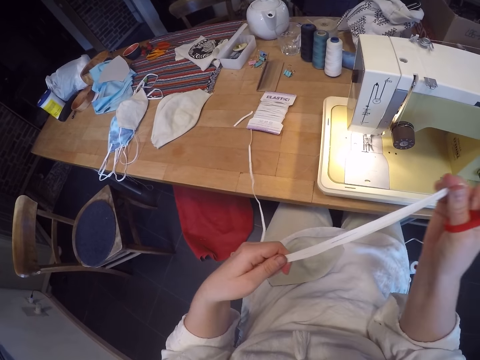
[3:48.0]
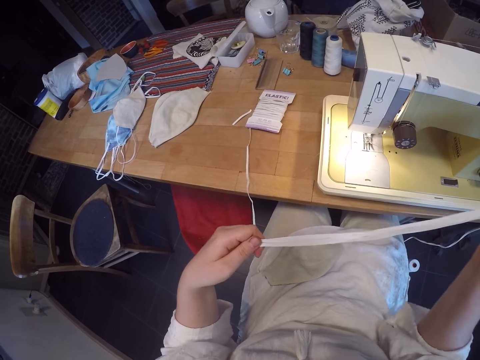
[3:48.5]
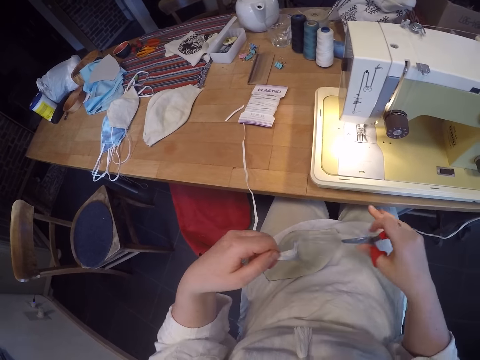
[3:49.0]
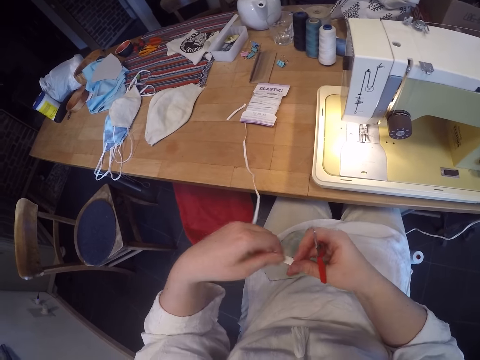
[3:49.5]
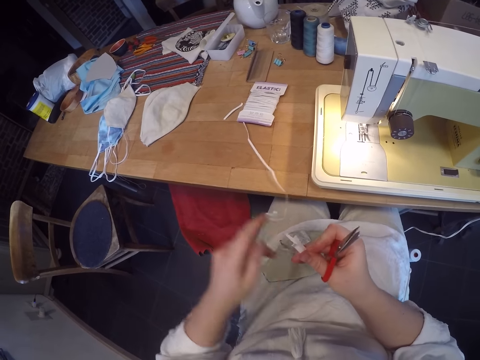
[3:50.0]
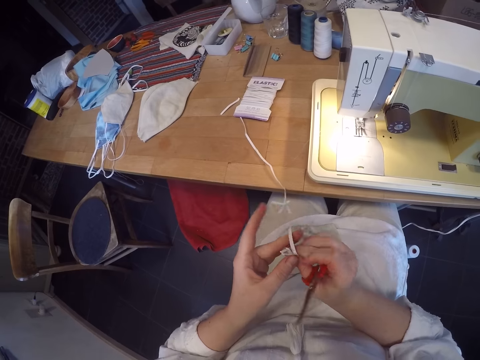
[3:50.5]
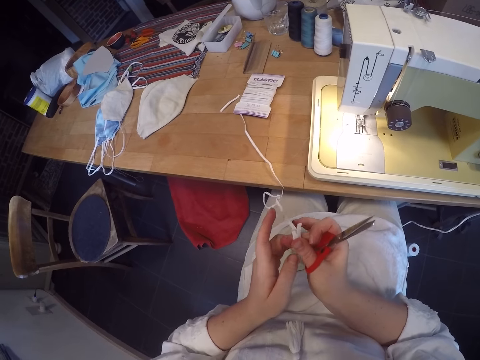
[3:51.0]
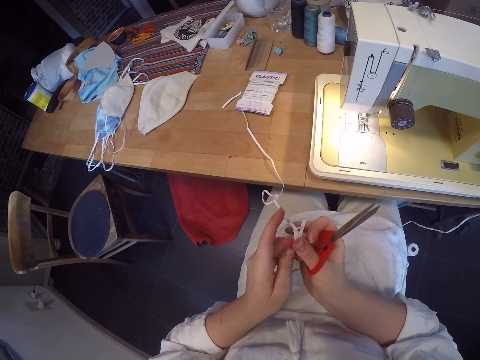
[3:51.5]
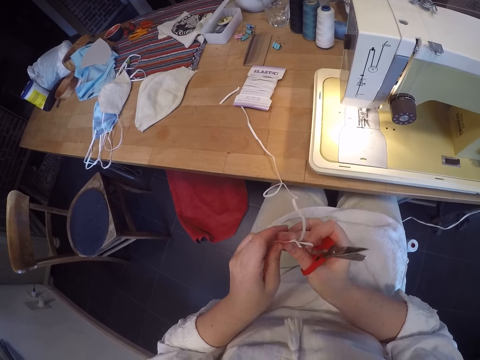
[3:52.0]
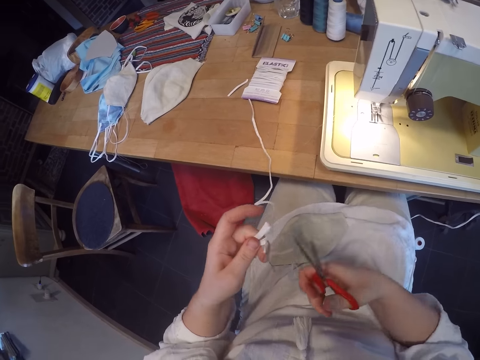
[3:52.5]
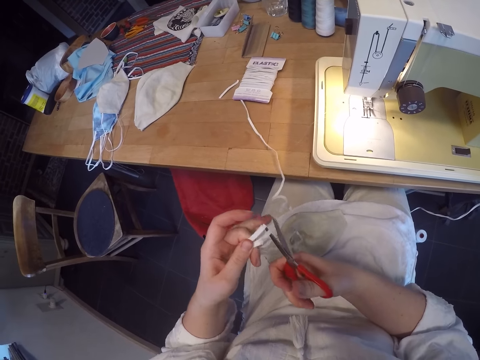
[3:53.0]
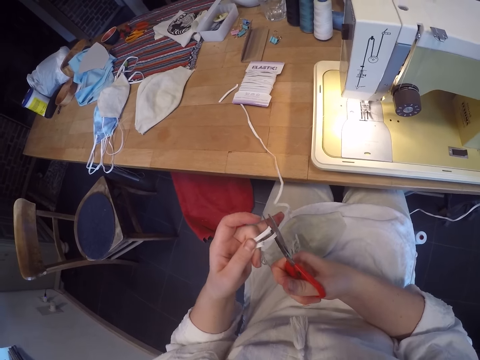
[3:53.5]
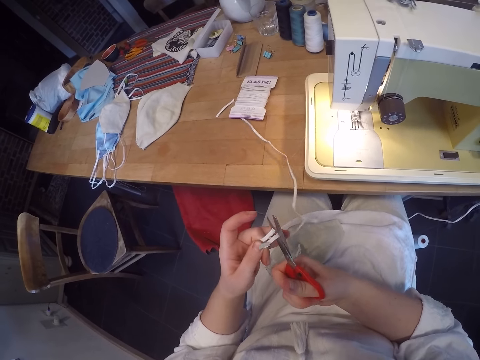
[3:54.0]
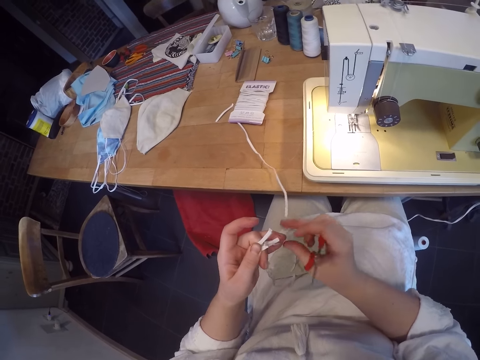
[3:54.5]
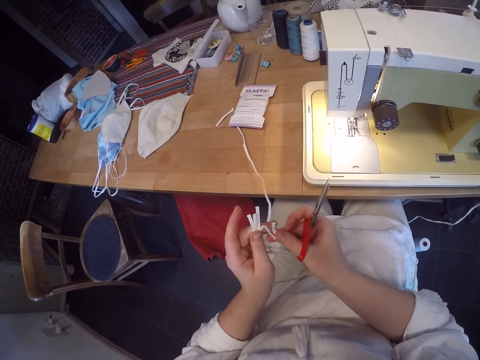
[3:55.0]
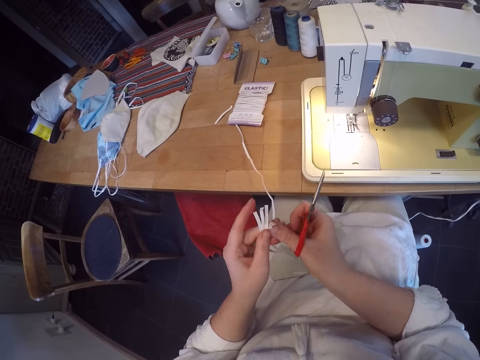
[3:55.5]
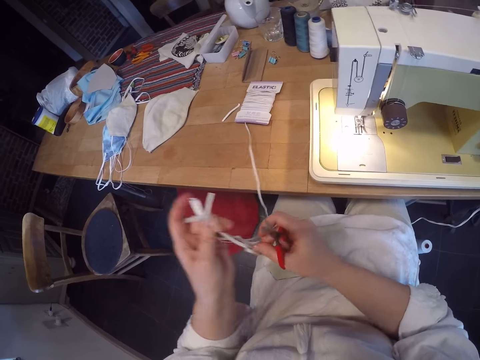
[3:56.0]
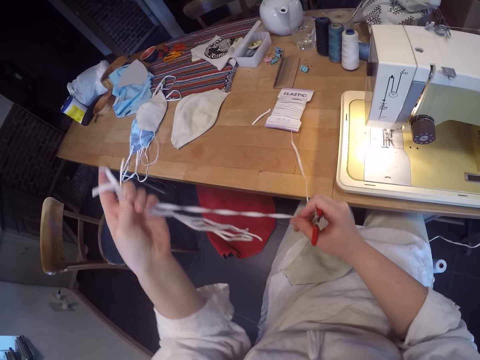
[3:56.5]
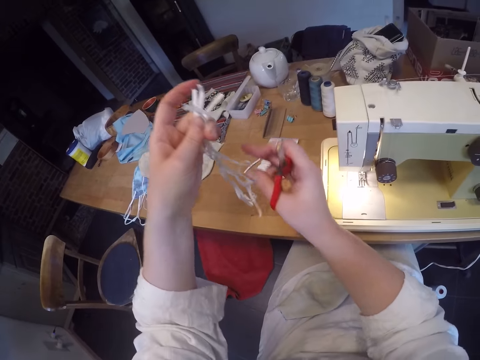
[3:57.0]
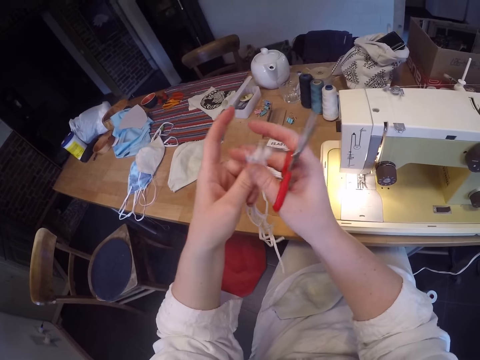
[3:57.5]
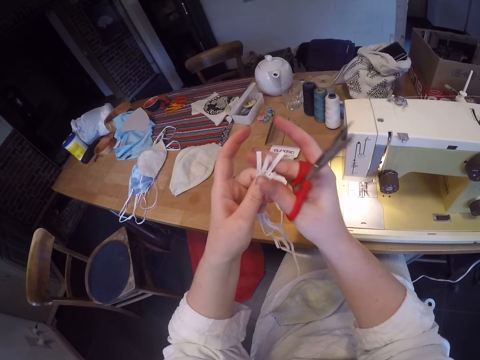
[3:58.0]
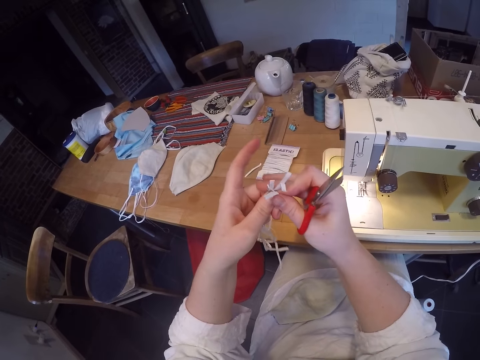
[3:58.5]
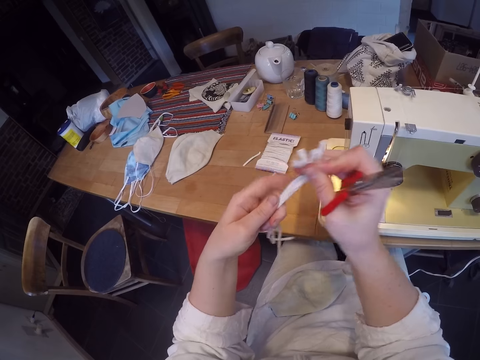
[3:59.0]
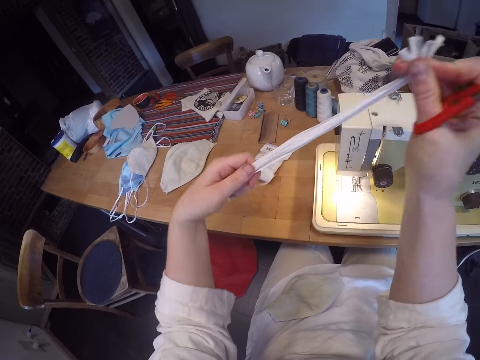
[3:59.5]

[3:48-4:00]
The camera wearer cuts the elastic with the scissors. They measure the elastic with another elastic.

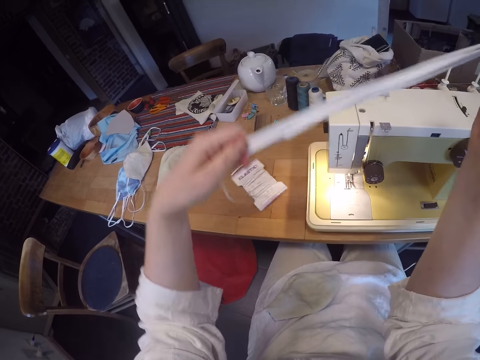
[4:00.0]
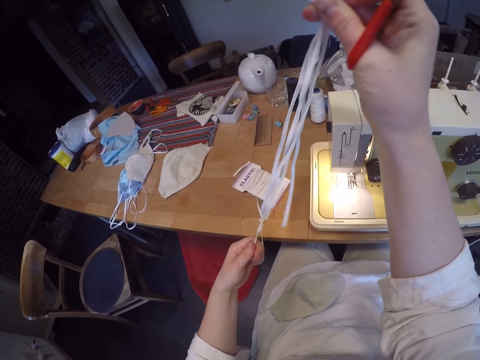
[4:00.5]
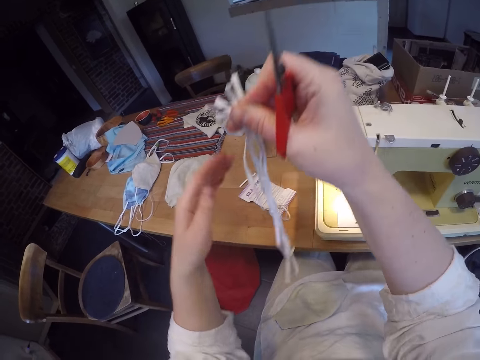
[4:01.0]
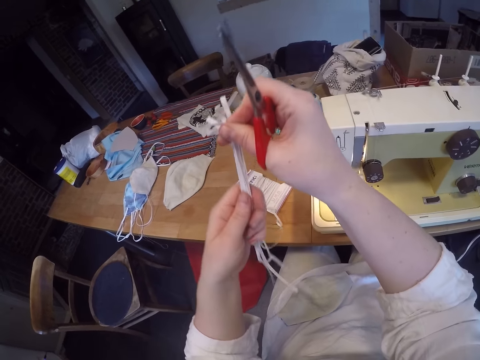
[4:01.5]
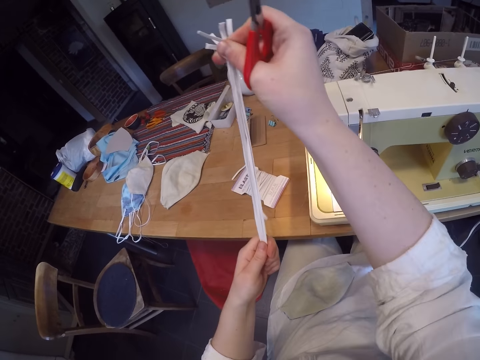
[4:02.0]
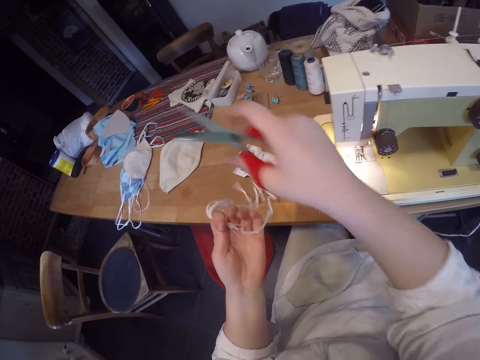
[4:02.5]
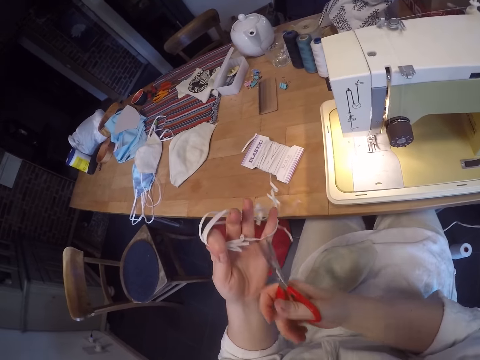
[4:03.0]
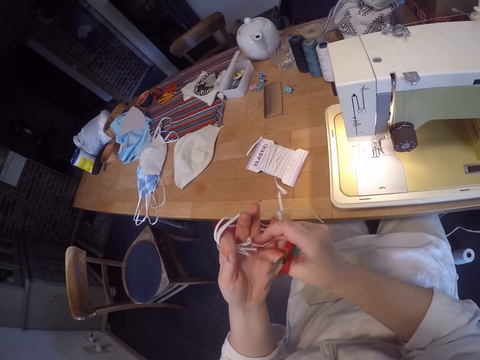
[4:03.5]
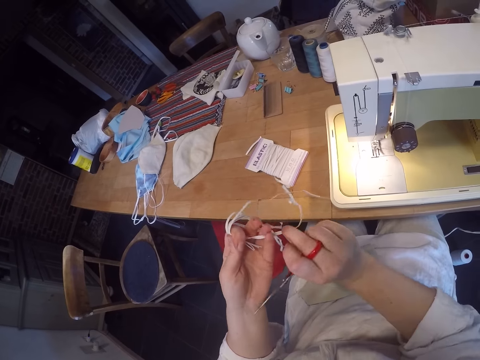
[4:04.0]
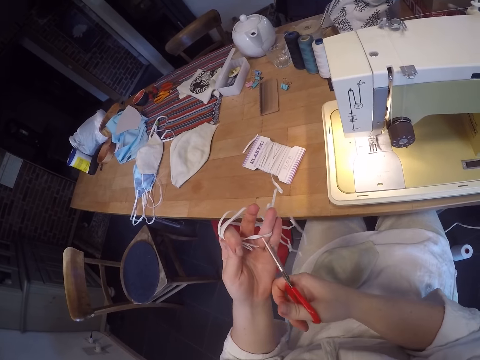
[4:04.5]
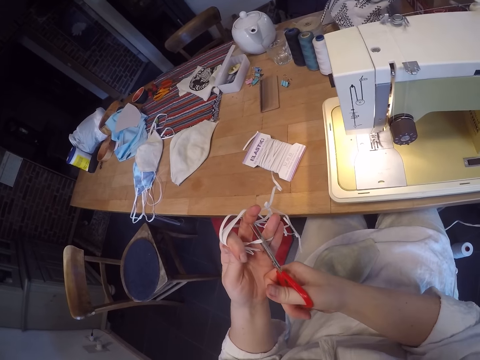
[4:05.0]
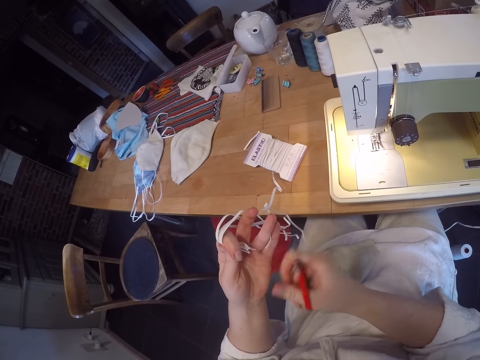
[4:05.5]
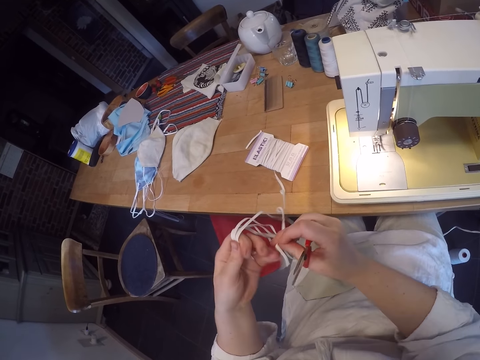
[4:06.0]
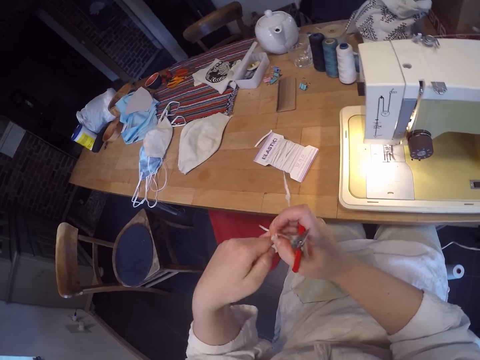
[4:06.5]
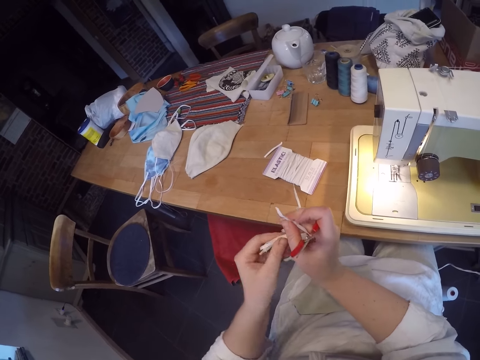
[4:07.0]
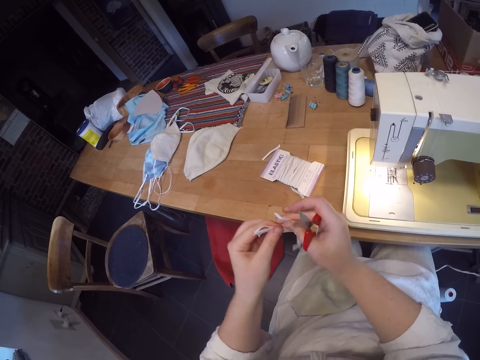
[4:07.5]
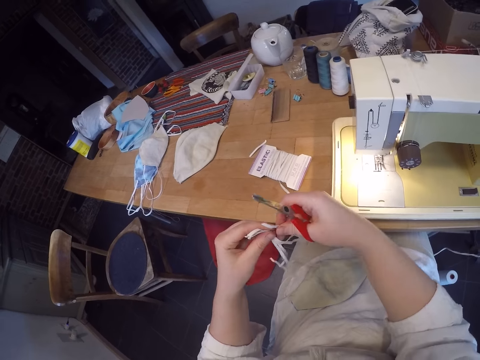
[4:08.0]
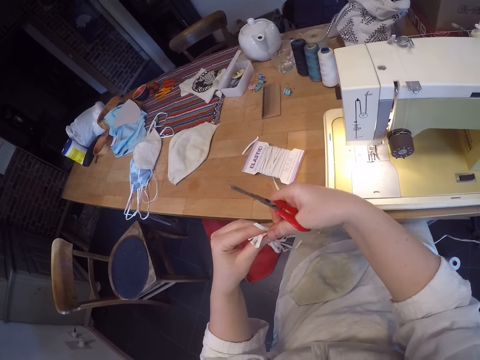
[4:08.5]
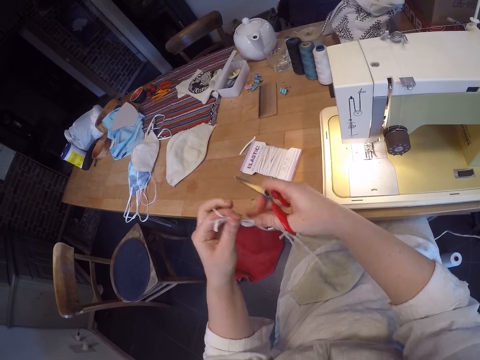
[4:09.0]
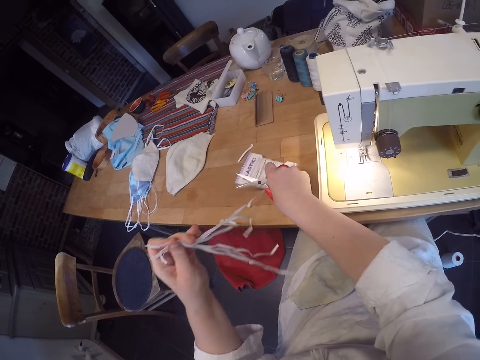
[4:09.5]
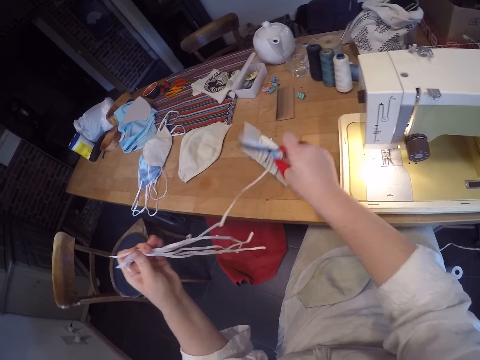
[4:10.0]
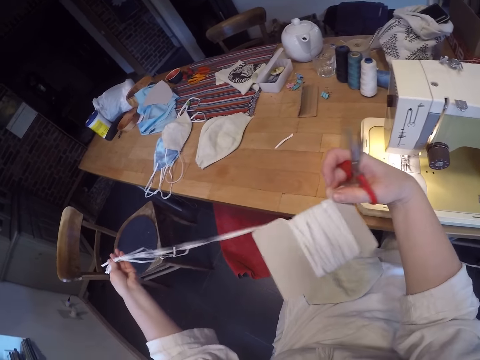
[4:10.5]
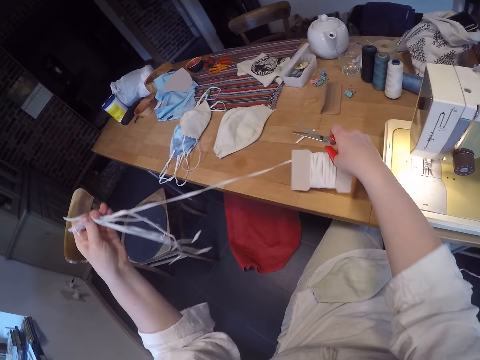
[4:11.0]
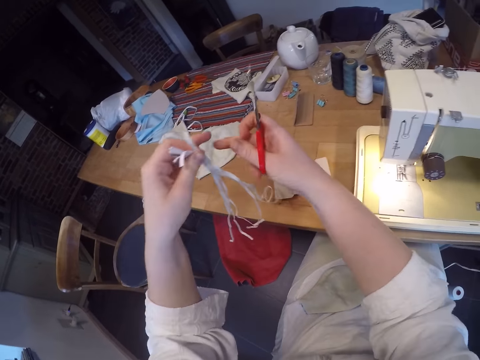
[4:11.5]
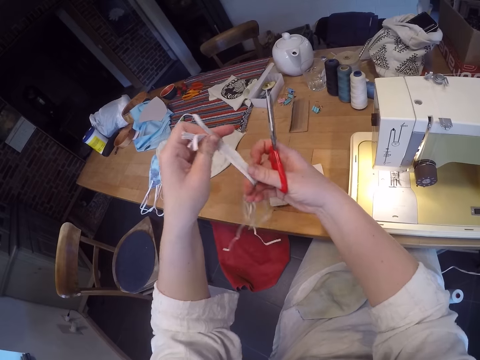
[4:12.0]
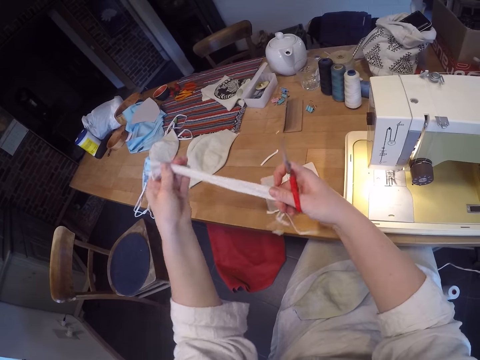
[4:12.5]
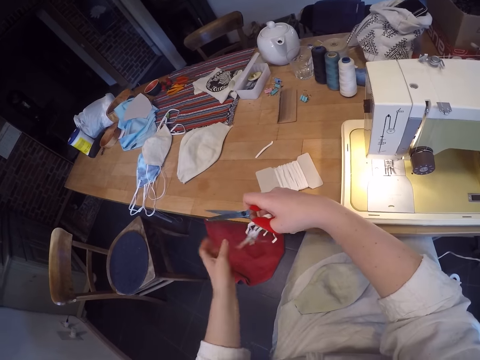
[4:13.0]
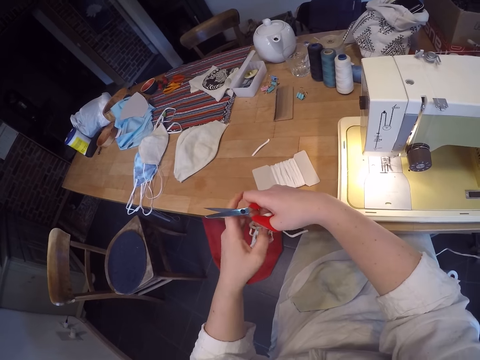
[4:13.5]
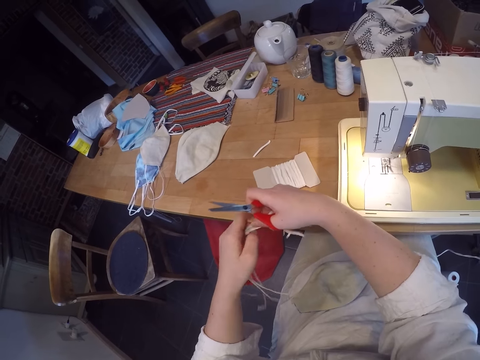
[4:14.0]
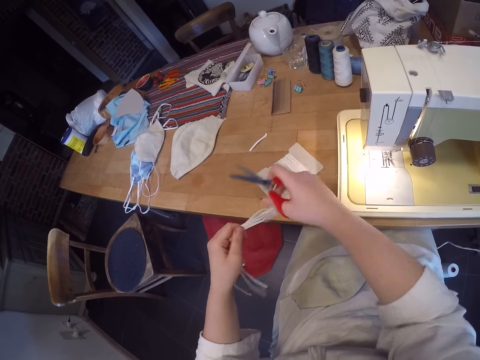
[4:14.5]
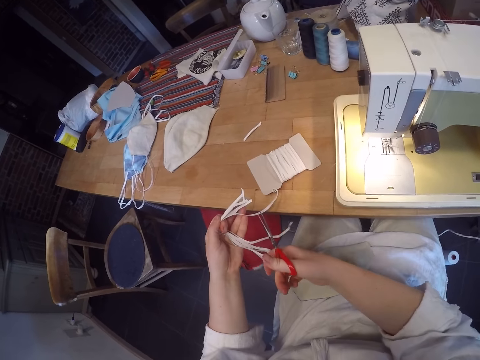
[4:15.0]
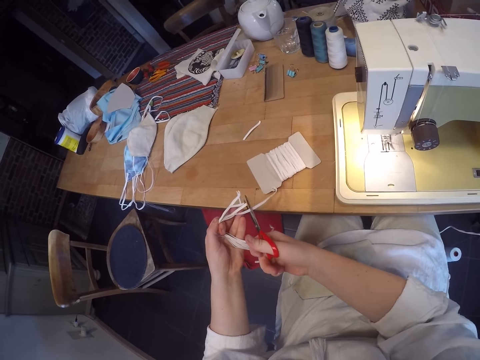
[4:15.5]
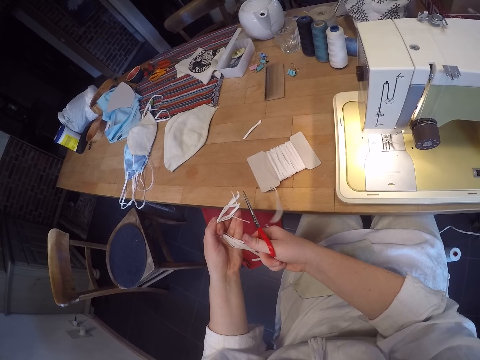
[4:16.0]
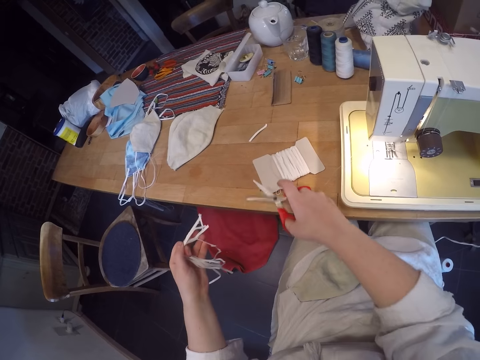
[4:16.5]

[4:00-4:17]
The camera wearer cuts the elastic with the scissors. They measure the elastic with another elastic. They unroll the thread, loosen the elastic from the pack, and hold the threads. They cut the elastic with the scissors and push the thread roll aside.
